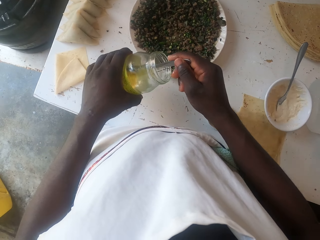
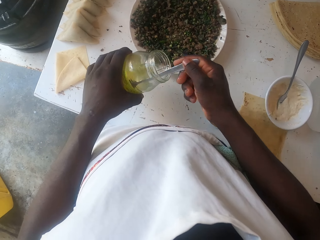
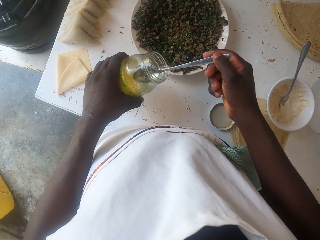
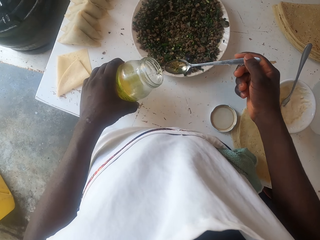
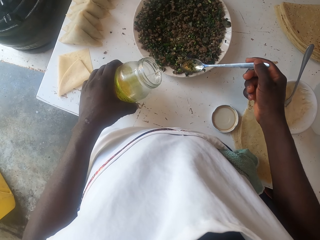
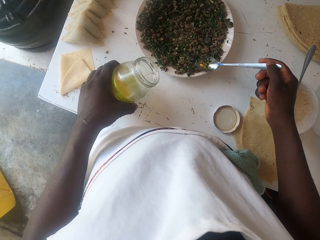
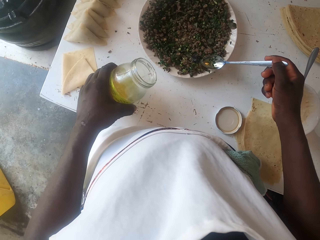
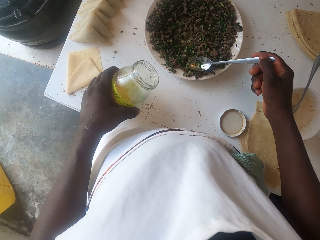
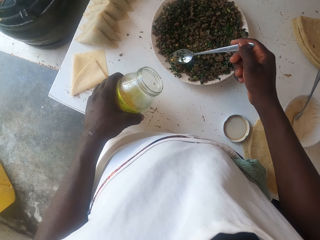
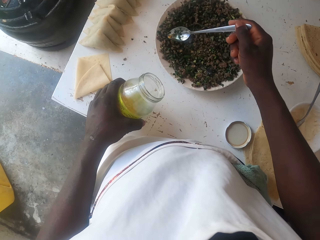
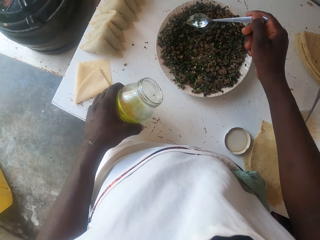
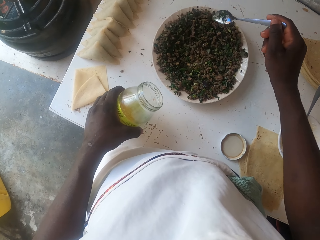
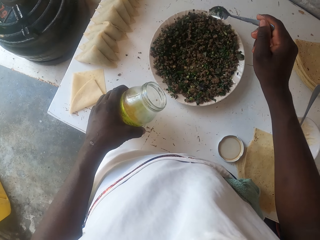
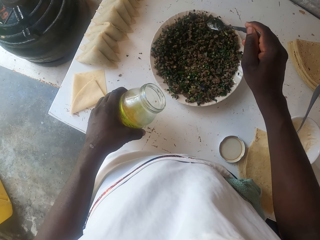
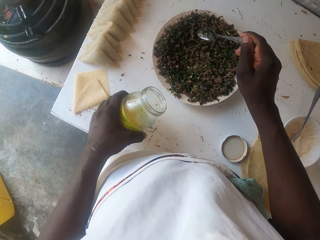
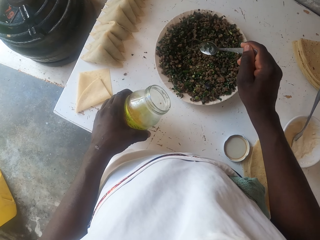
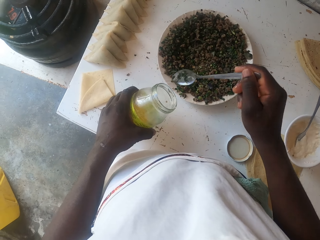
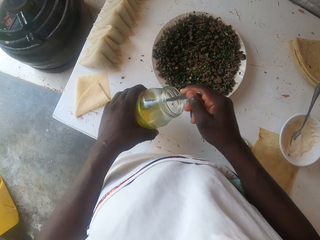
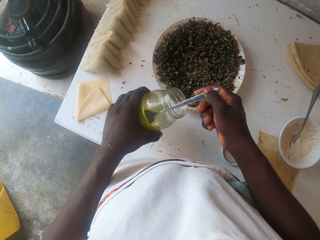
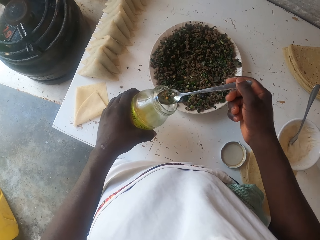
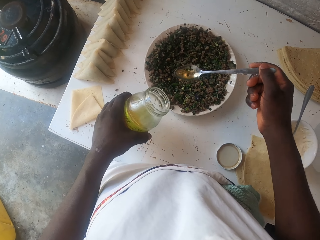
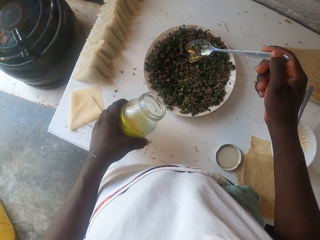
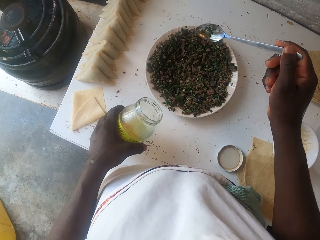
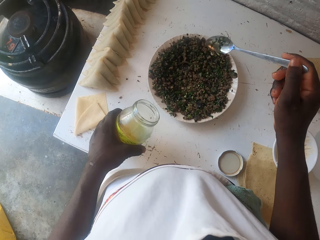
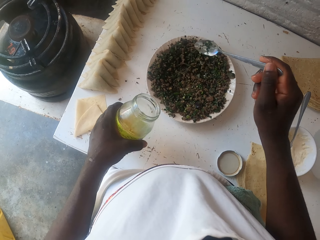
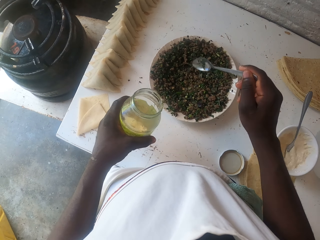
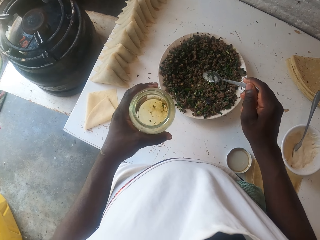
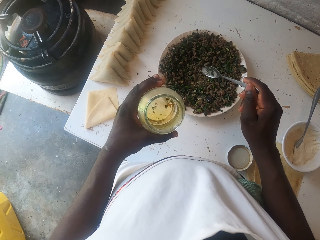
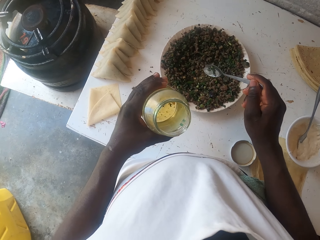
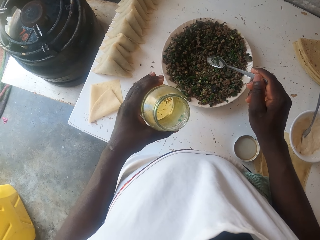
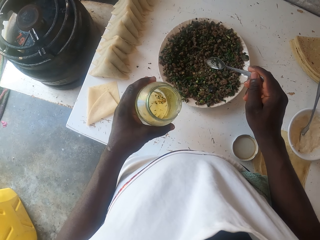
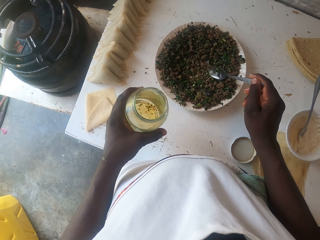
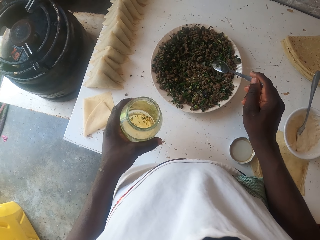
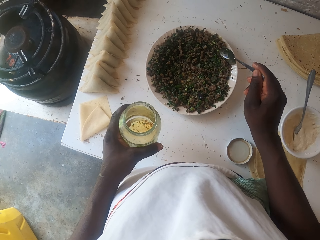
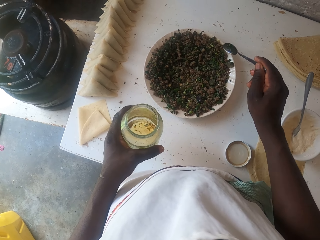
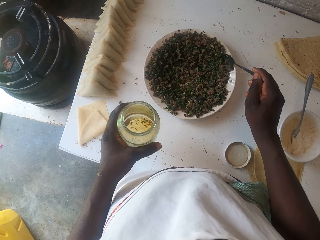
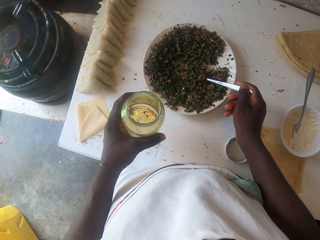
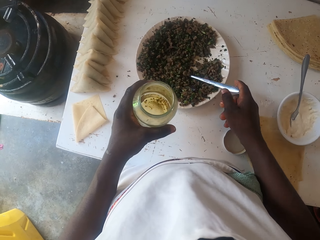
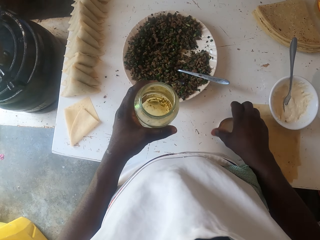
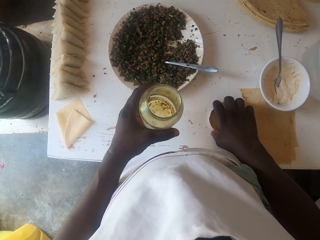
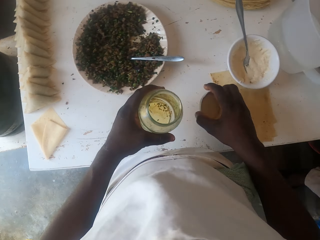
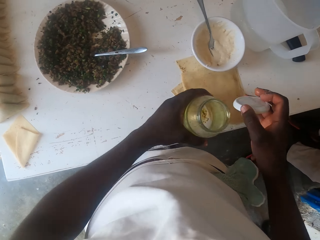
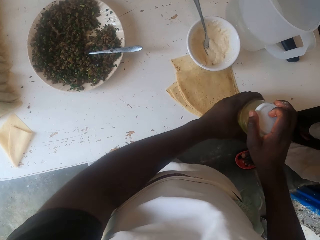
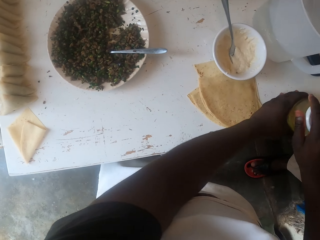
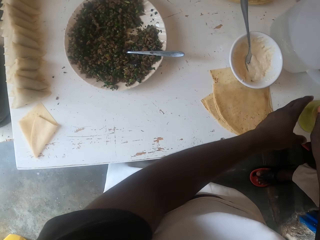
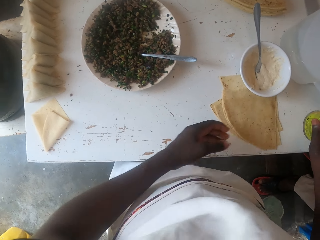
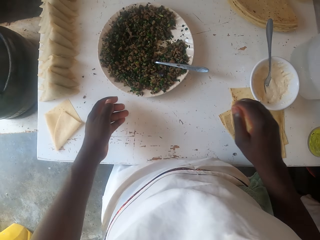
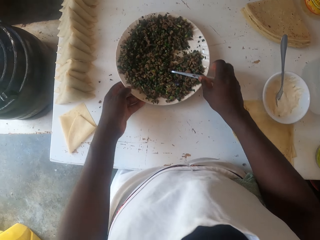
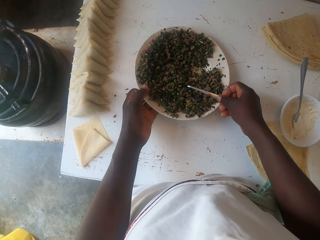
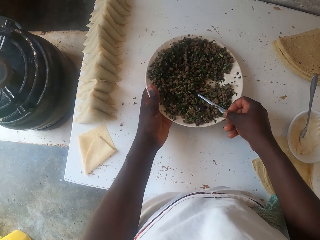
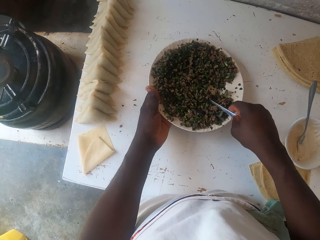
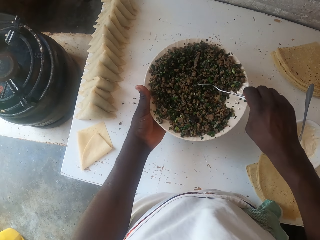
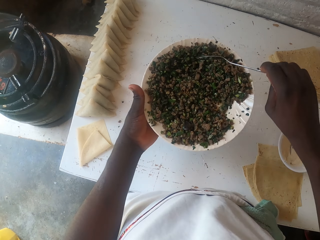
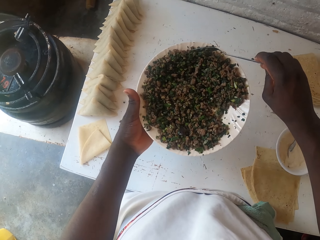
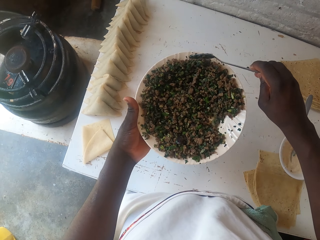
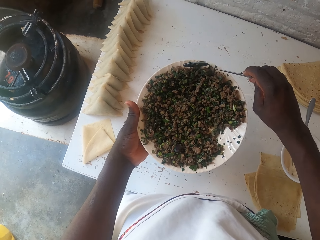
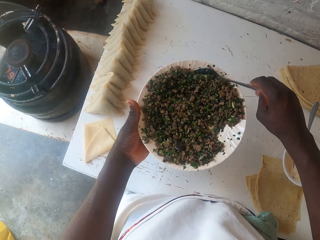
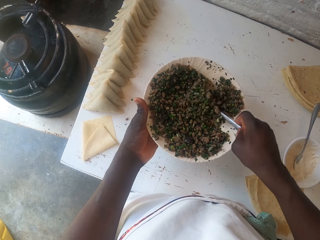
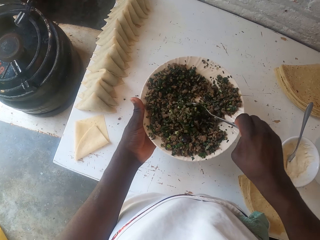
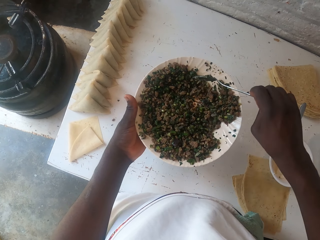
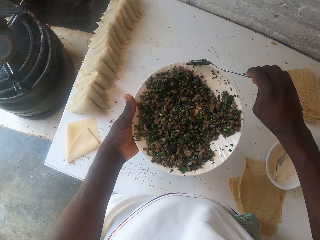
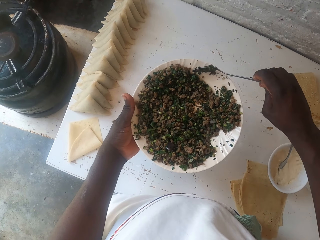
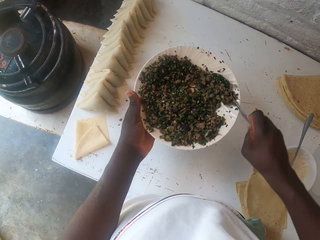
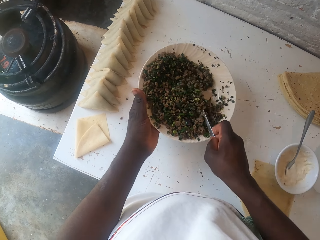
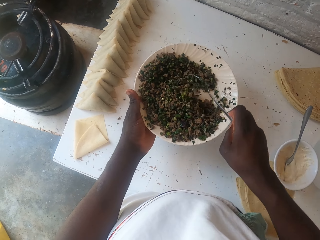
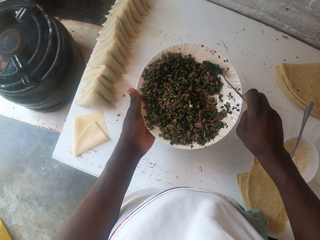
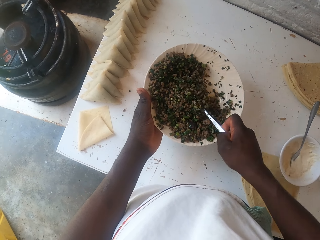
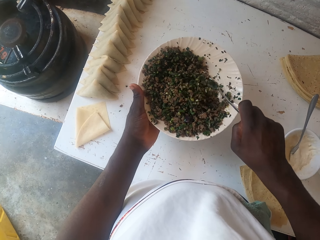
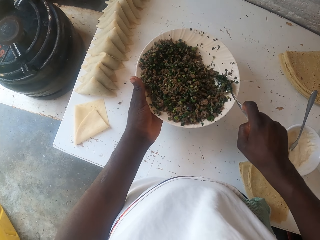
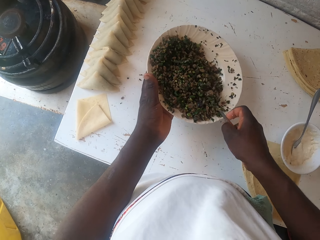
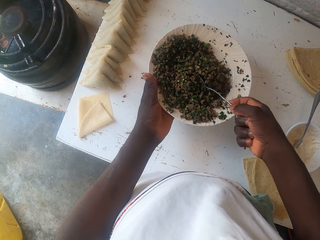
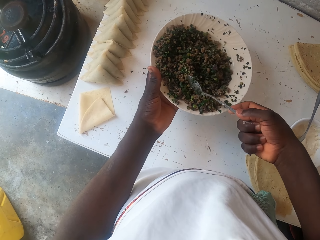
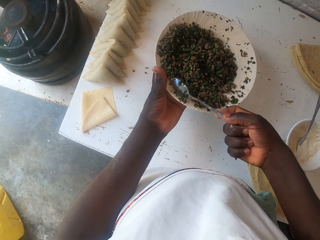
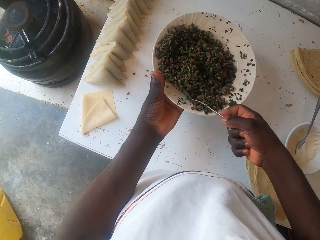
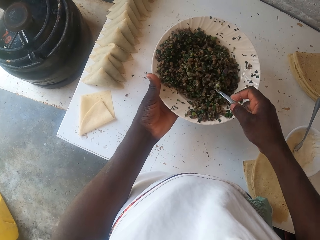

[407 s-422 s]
The camera wearer scoops oil from the tin. They spread the oil on the boiled peas. They scoop the oil from the tin. They spread the oil on the boiled peas. They look into the tin. They place the spoon in the plate. They pick the tin lid, close the tin and place the tin on the table. They pick the plate with the boiled peas and spoon. They mix the boiled peas on the plate.

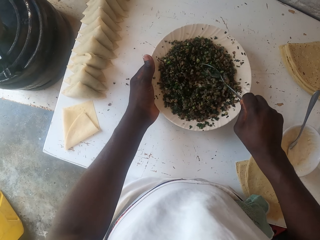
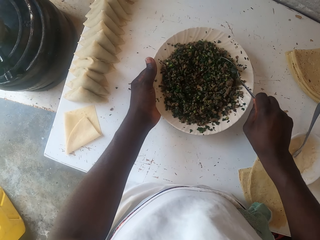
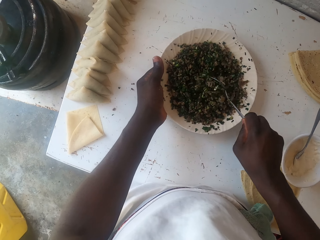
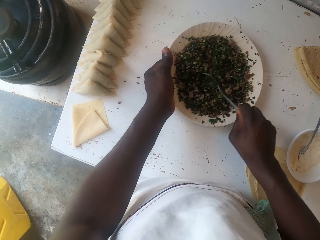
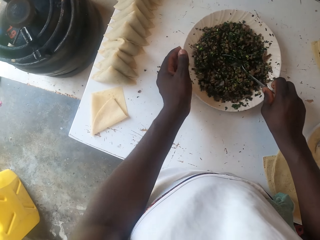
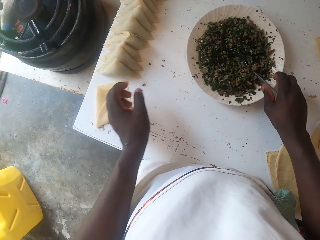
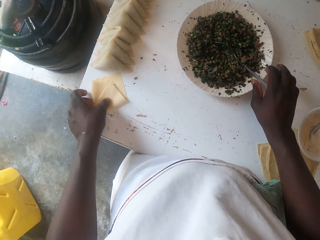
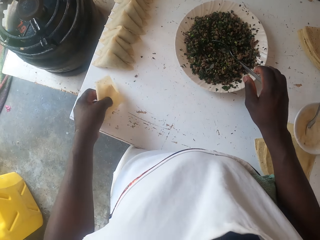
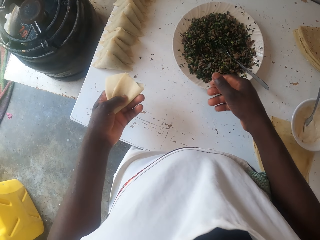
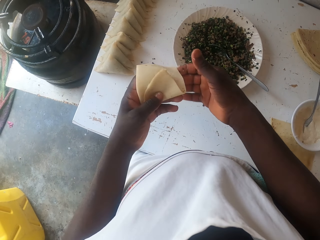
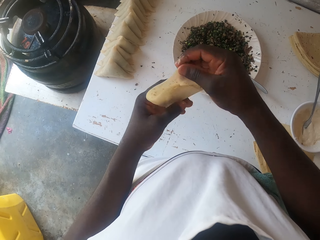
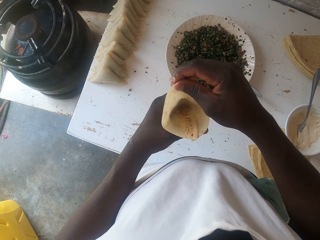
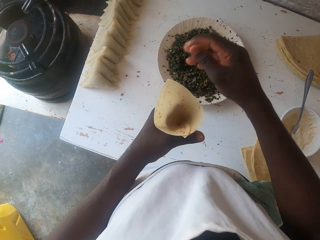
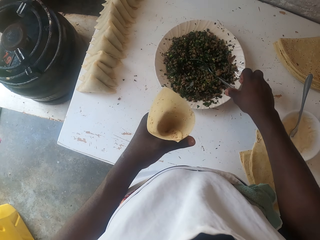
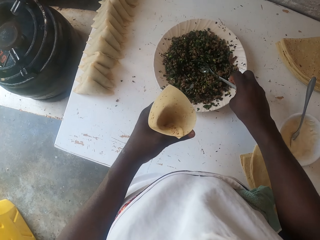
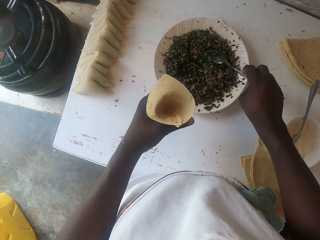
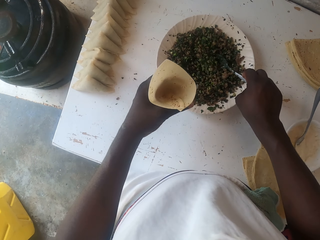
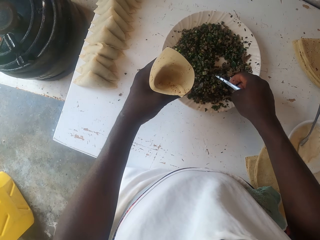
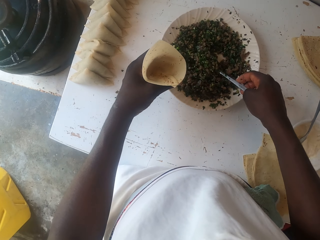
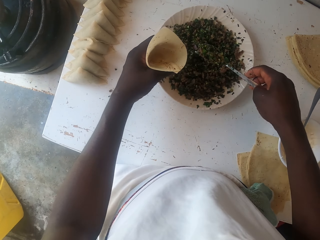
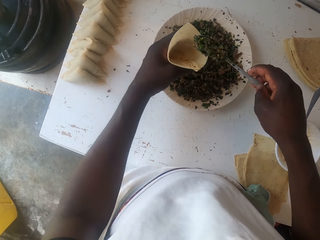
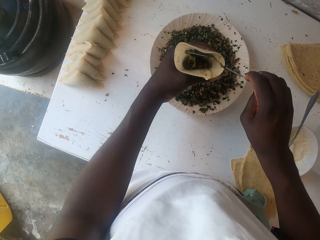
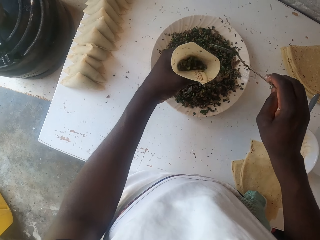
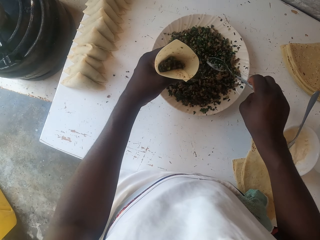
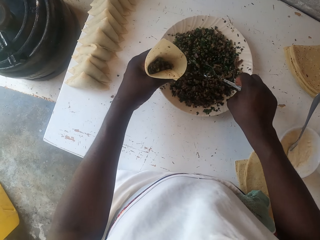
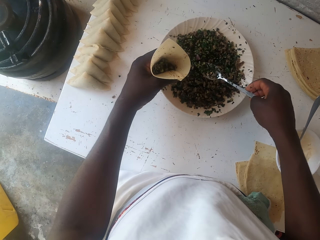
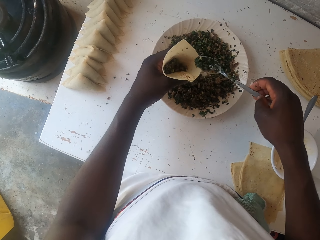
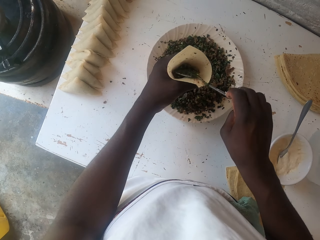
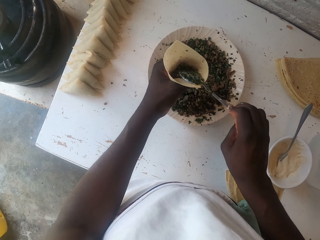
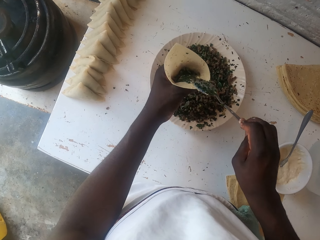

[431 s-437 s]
The camera wearer places the plate with the boiled peas and spoon on the table. They pick a dough. They stuff the samosa. They pick a spoon. They scoop the boiled peas. They place the boiled peas in the dough.
